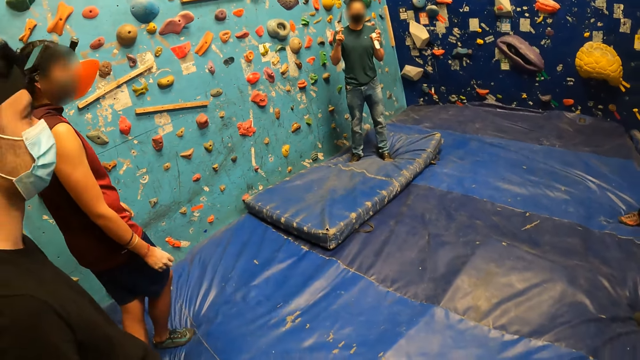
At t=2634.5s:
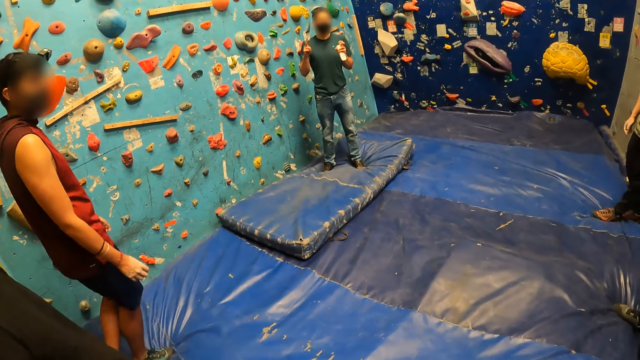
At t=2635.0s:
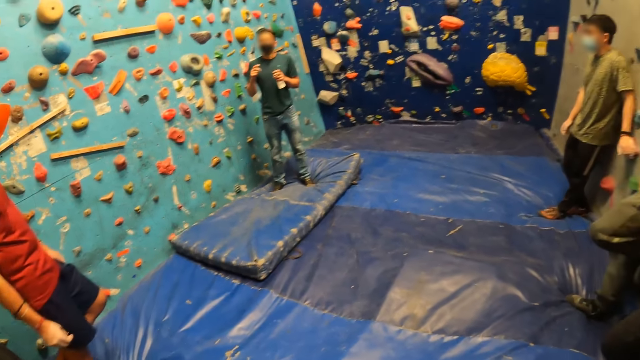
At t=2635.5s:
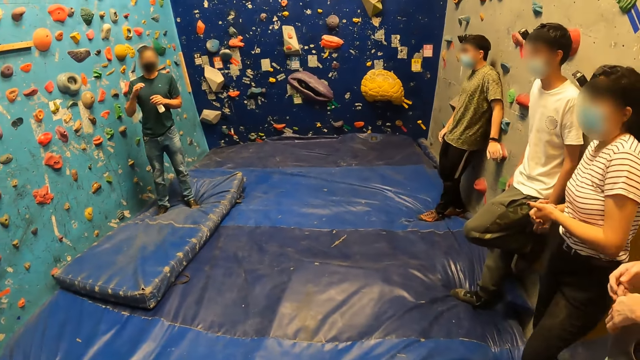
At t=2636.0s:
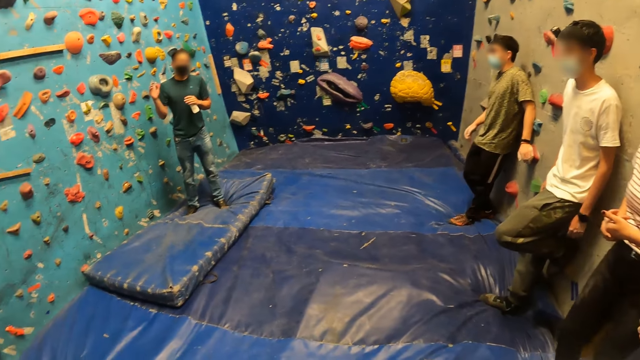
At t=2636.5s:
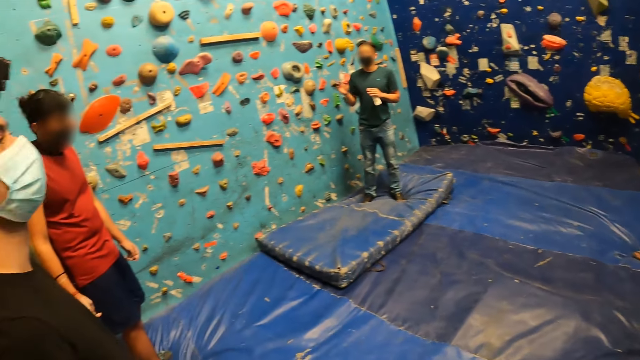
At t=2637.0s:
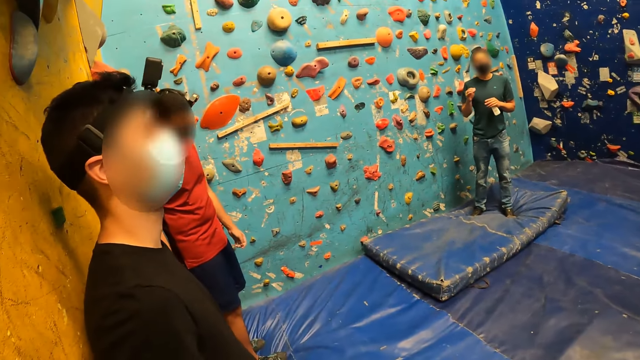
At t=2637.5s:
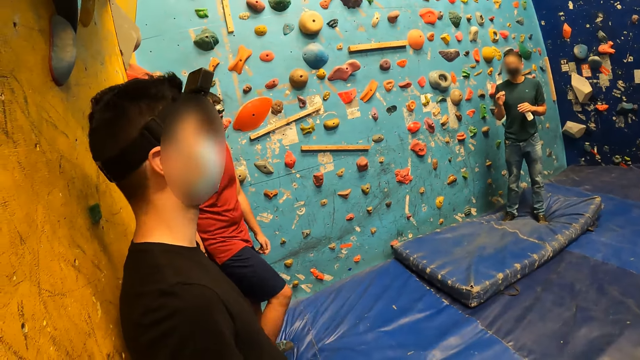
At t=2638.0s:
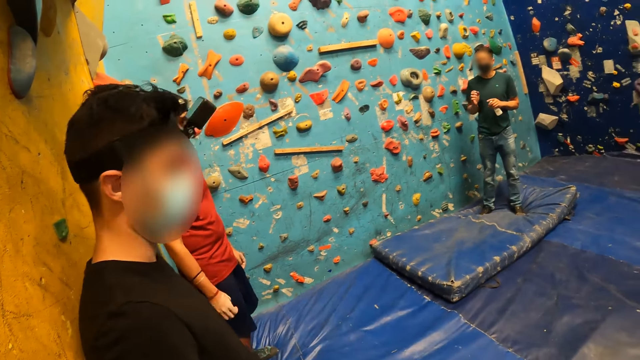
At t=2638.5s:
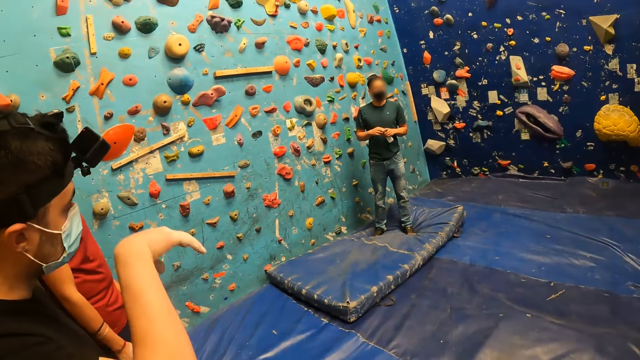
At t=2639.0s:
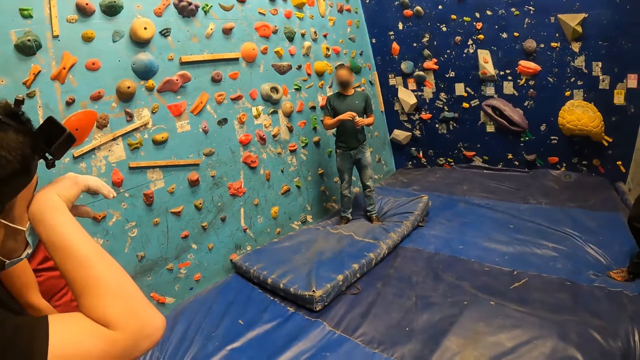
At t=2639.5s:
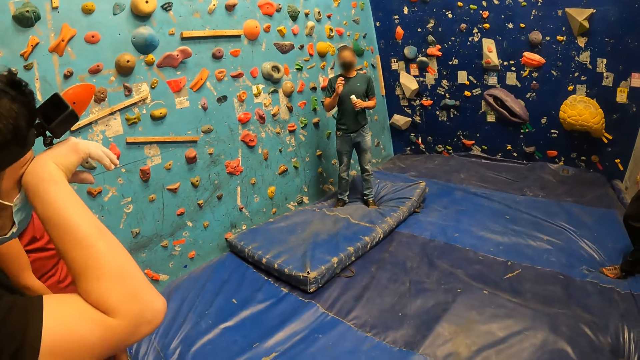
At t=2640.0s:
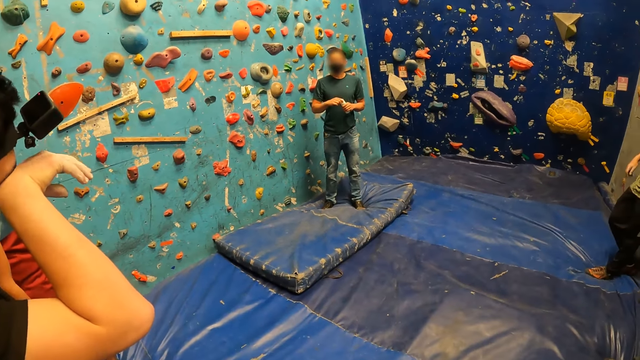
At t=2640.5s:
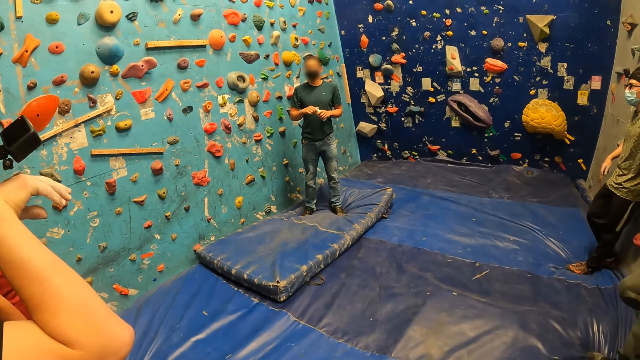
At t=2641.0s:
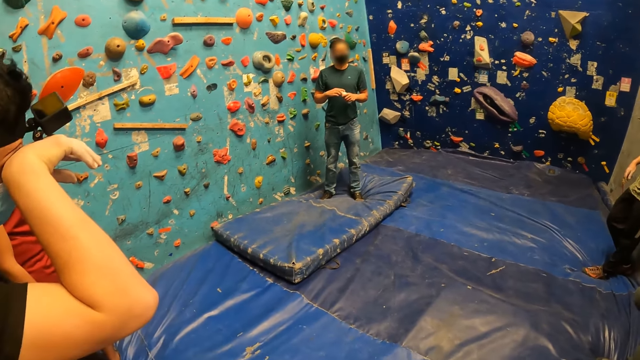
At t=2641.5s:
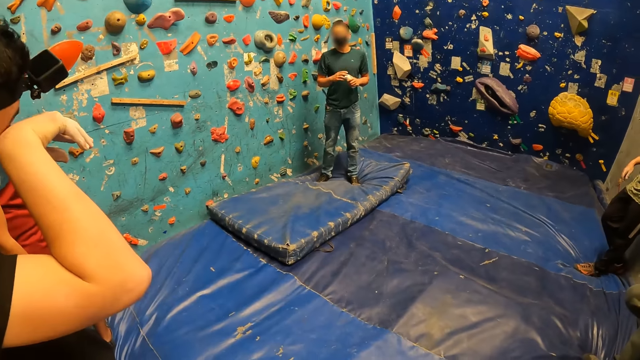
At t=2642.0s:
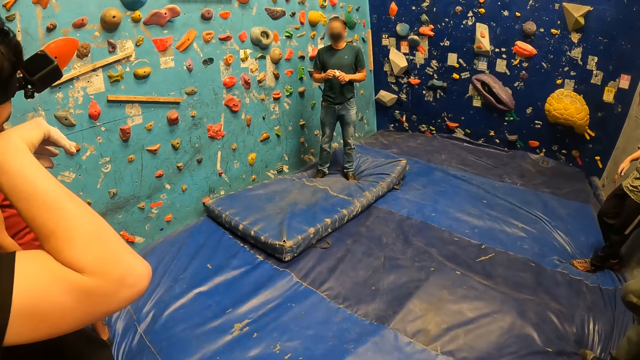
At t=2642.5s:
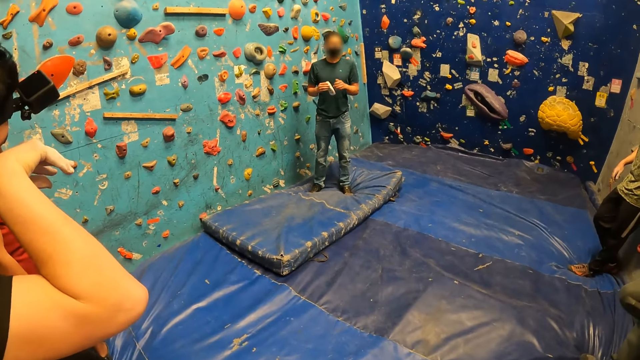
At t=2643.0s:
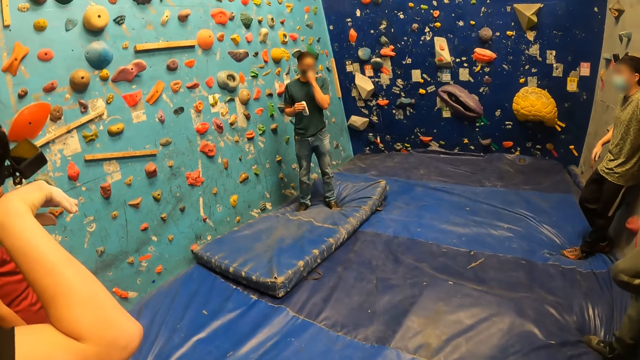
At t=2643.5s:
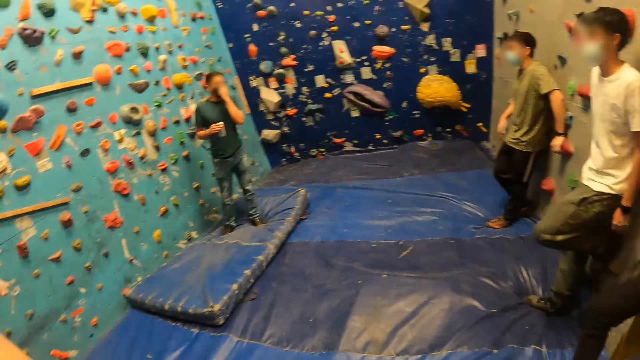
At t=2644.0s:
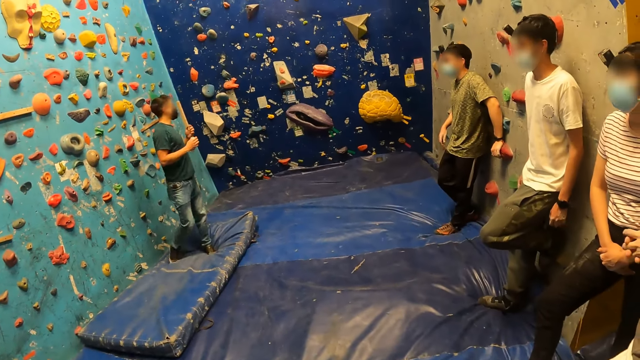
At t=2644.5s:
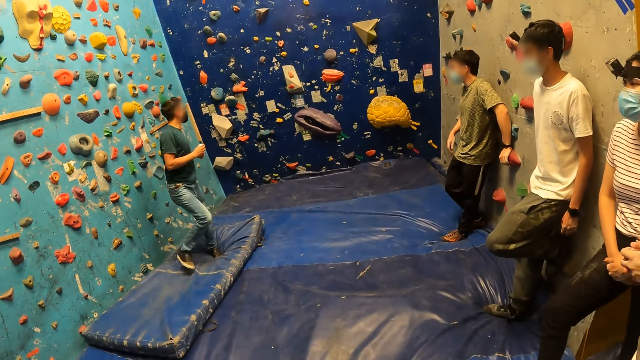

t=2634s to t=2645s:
A person walks around the room. The camera wearer stares at another person. The second person moves his hand. A man touches his face with his right hand and wipes his eye. The camera wearer stares at the second person. The second person moves his hand. Another man touches his face with his left hand.

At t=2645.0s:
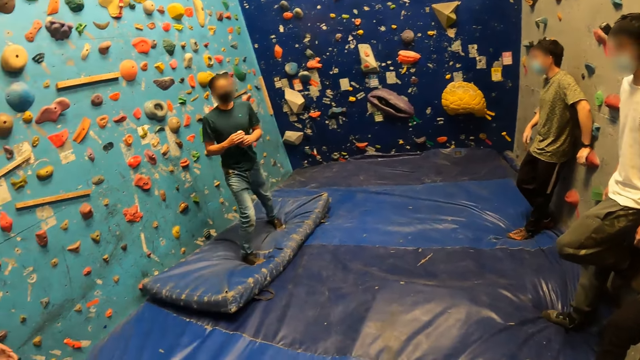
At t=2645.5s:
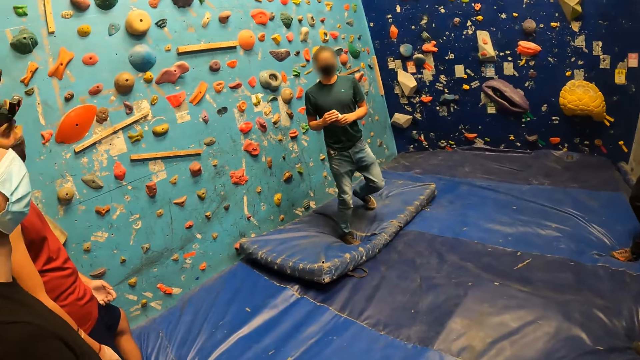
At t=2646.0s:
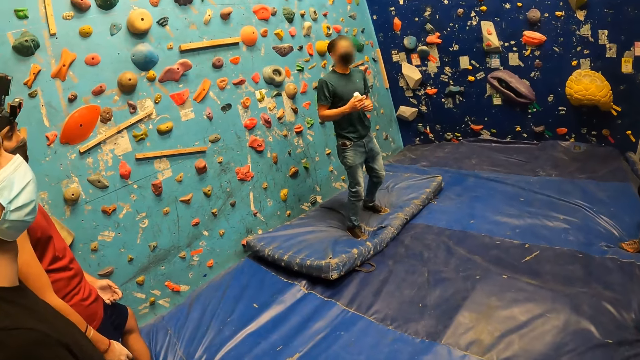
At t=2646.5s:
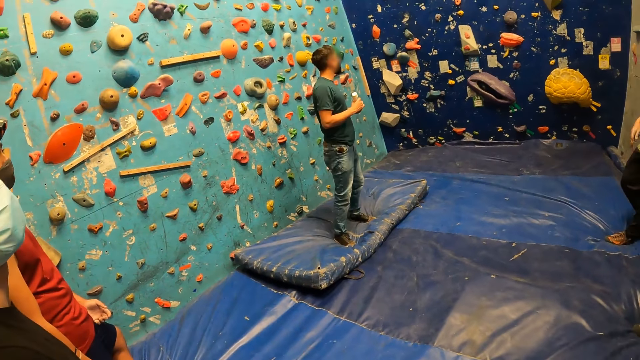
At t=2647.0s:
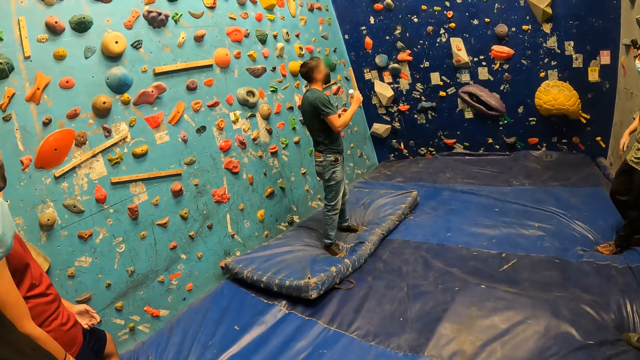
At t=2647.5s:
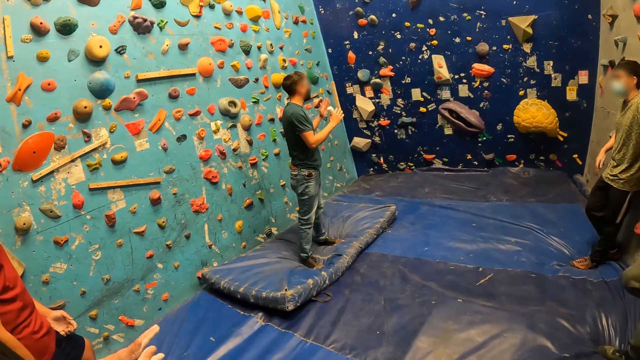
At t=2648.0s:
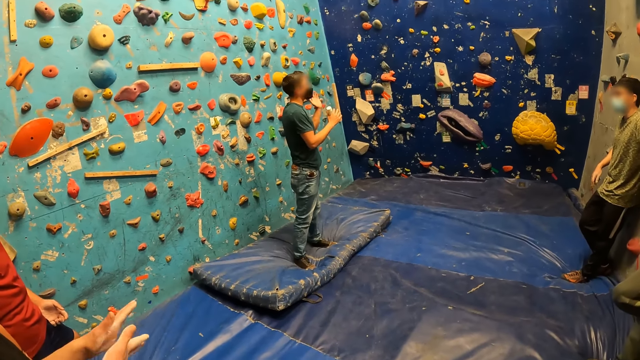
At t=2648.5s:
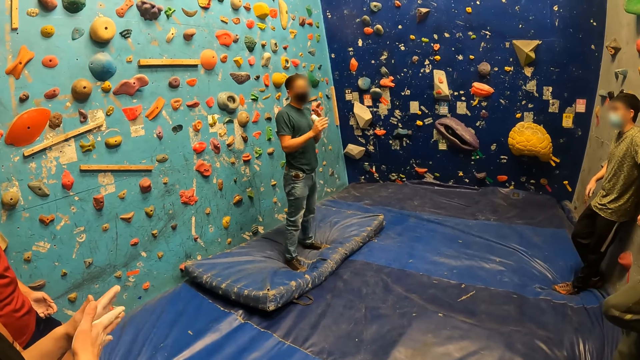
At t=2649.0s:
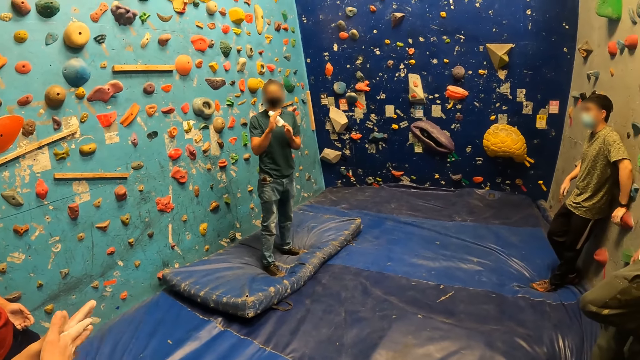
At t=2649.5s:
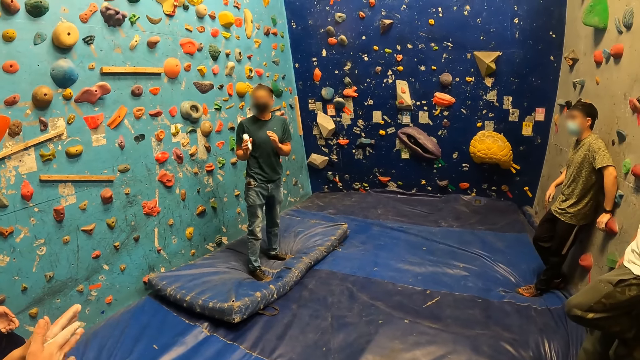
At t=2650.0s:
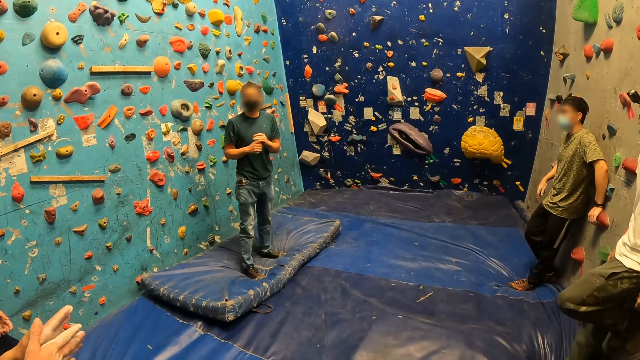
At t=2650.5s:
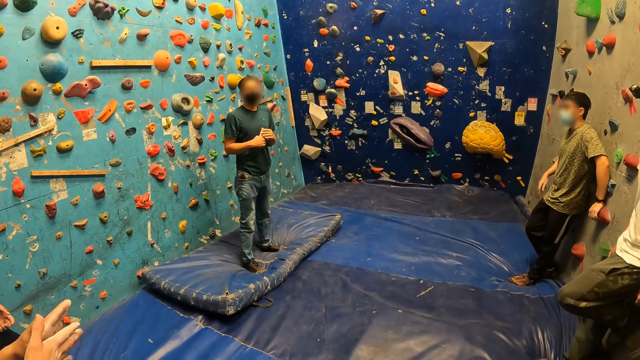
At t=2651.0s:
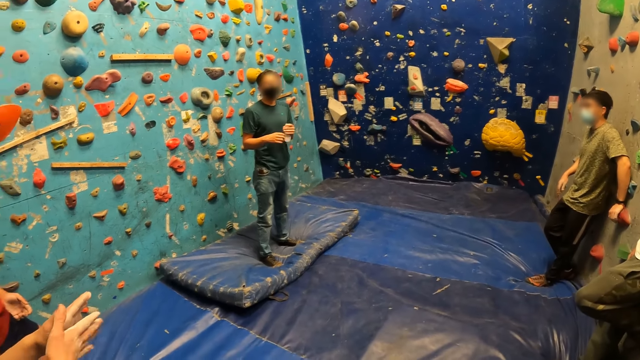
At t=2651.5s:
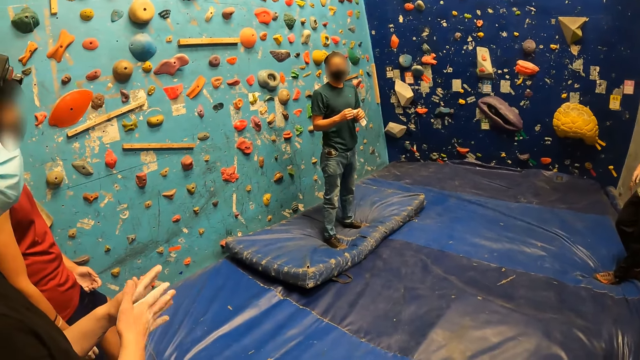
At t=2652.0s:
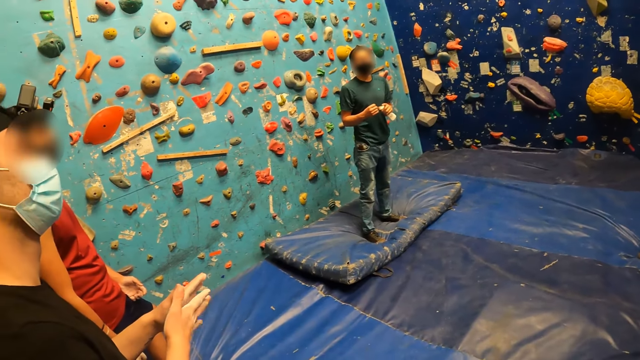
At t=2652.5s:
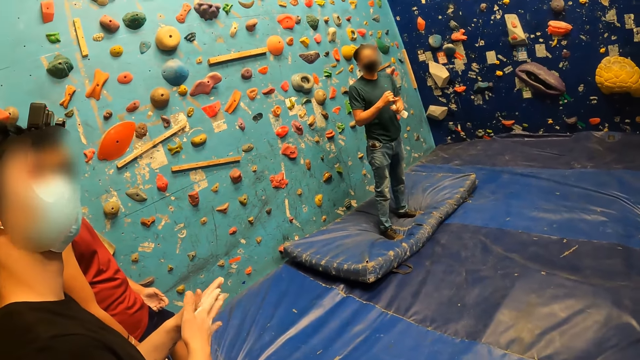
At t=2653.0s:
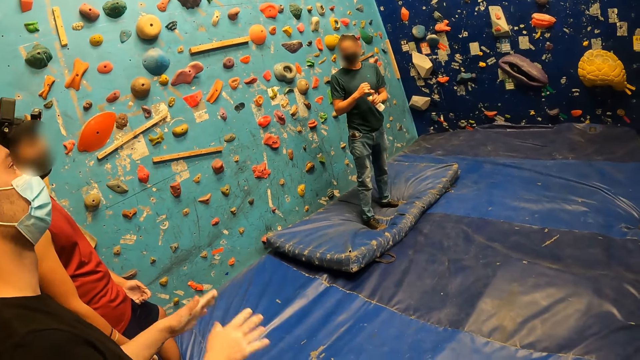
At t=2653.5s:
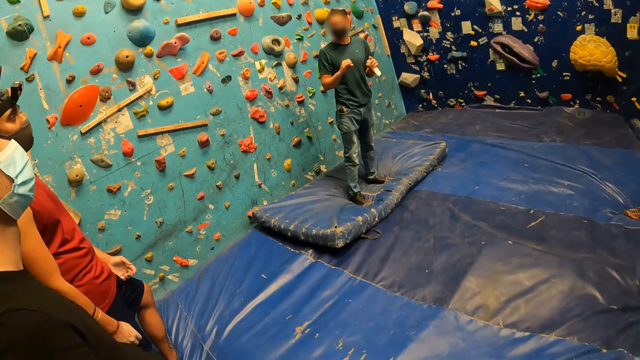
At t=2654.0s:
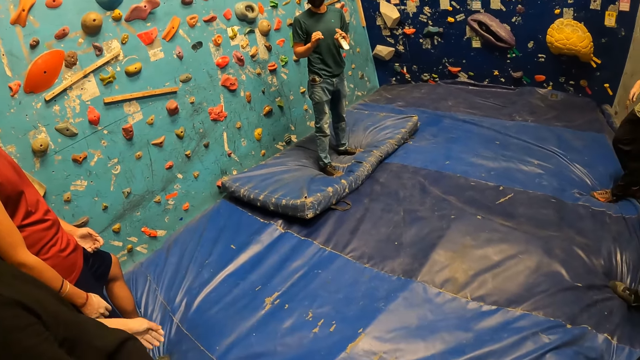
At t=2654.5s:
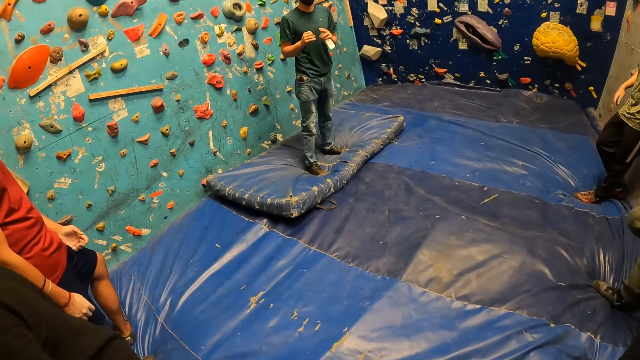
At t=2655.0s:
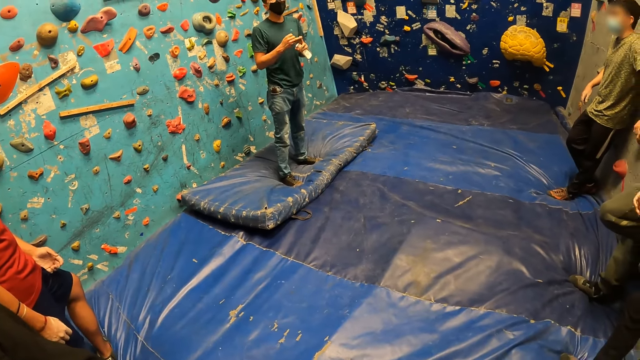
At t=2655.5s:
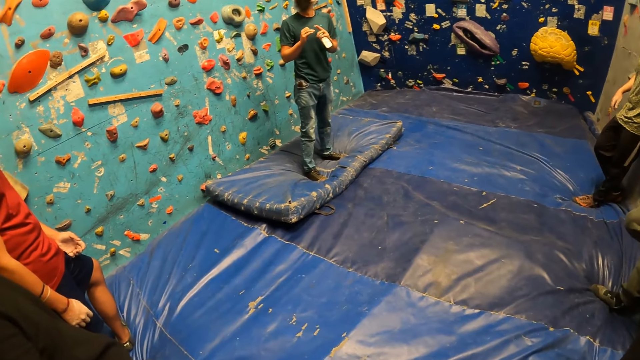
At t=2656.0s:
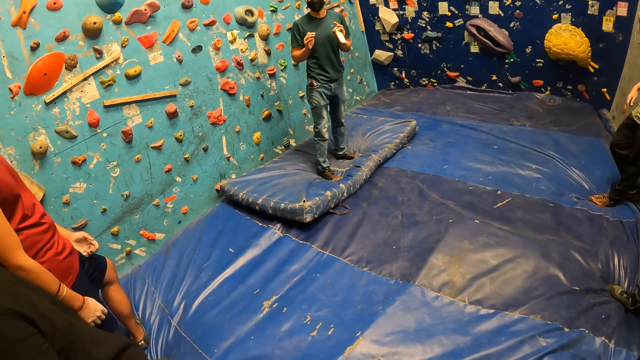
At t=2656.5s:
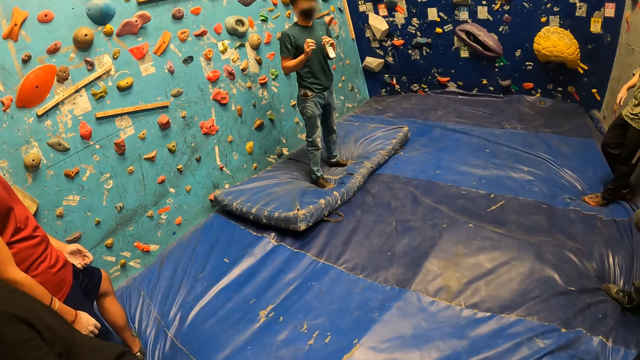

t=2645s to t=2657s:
A person steps forward. A man claps both hands. The person moves his hands. He moves his hands again.
